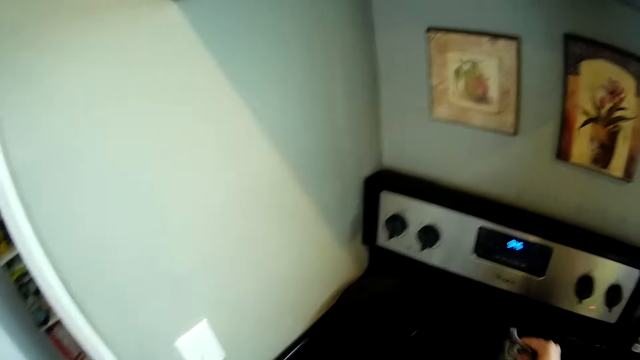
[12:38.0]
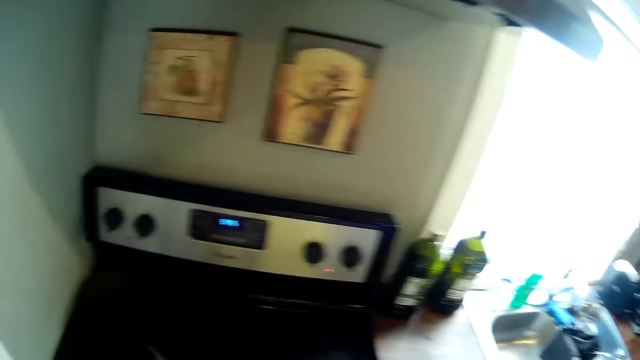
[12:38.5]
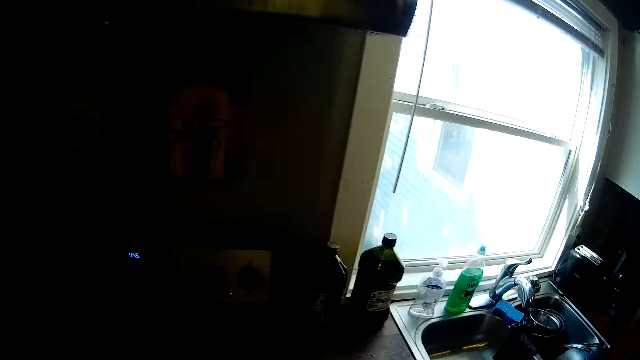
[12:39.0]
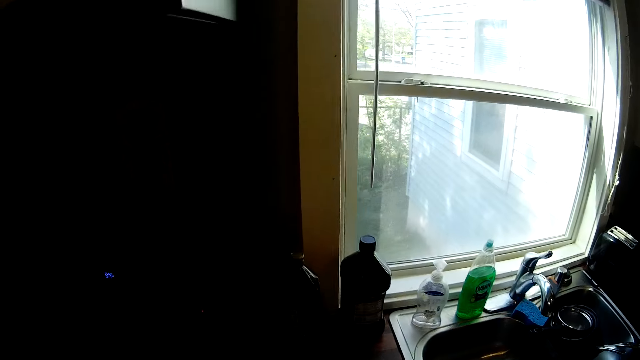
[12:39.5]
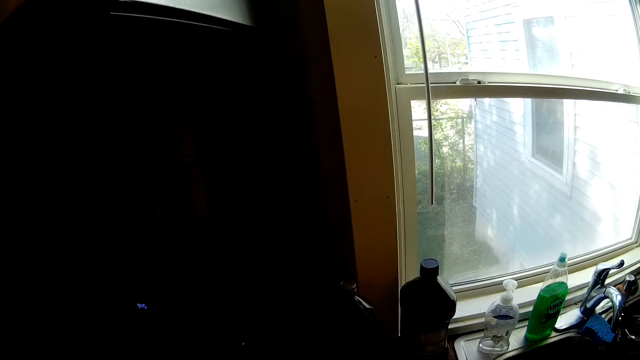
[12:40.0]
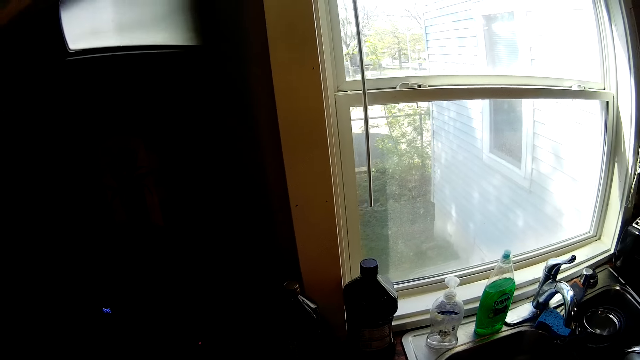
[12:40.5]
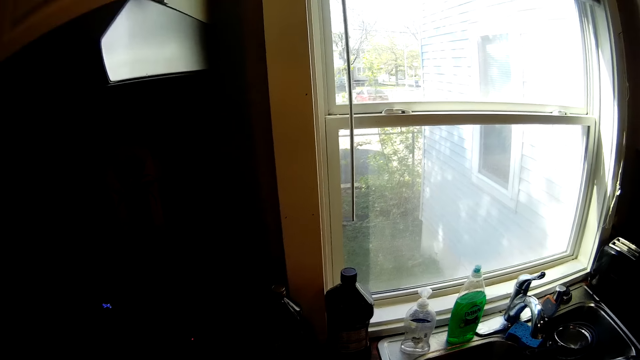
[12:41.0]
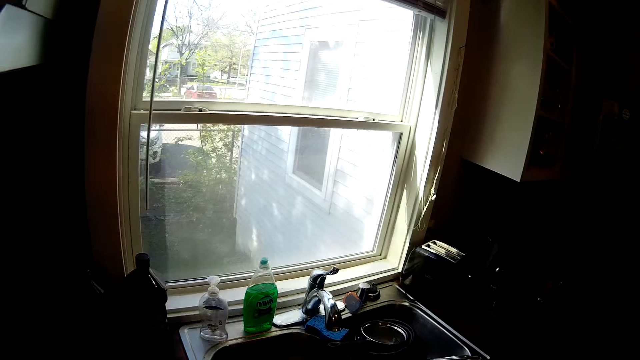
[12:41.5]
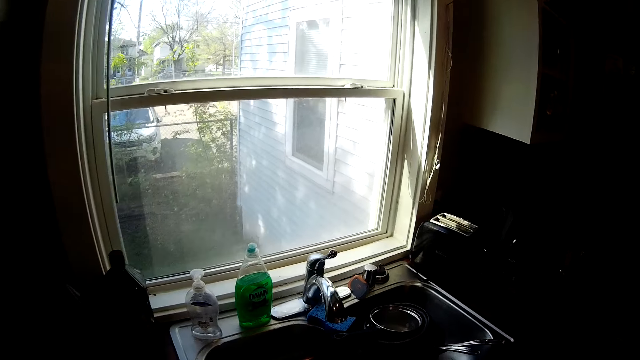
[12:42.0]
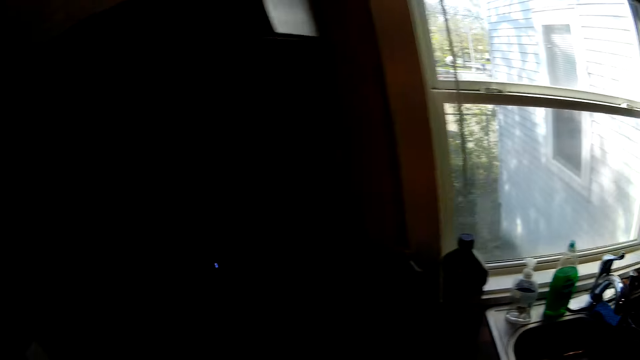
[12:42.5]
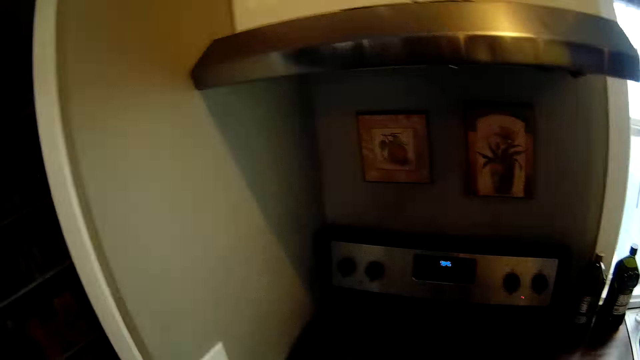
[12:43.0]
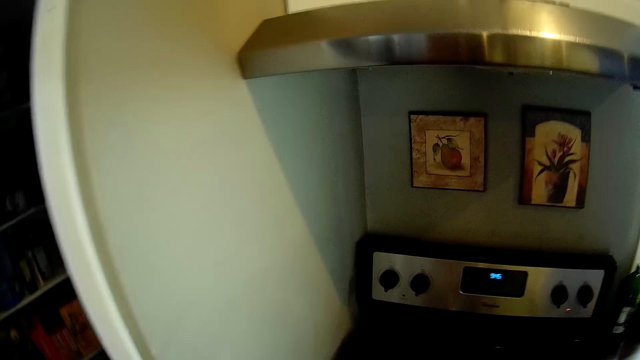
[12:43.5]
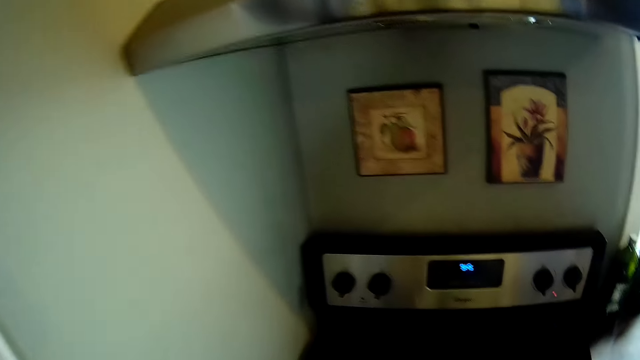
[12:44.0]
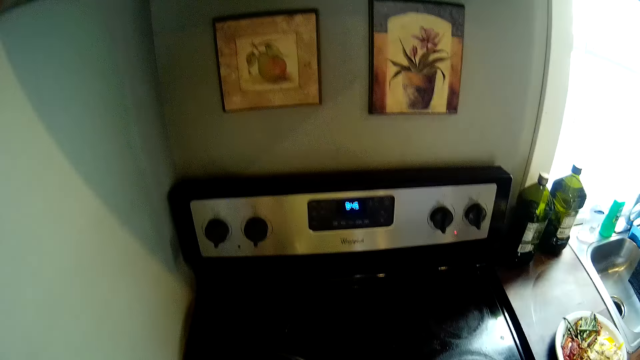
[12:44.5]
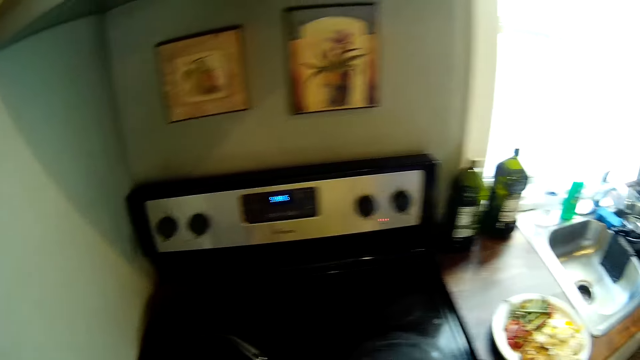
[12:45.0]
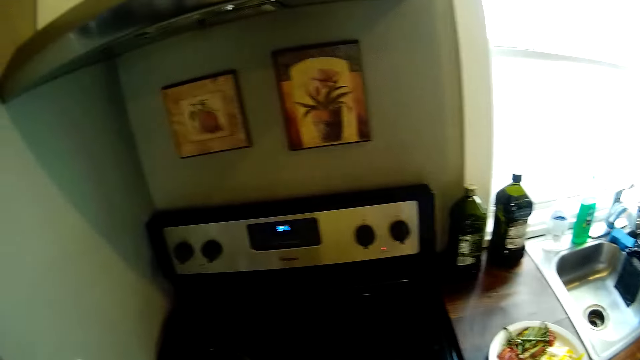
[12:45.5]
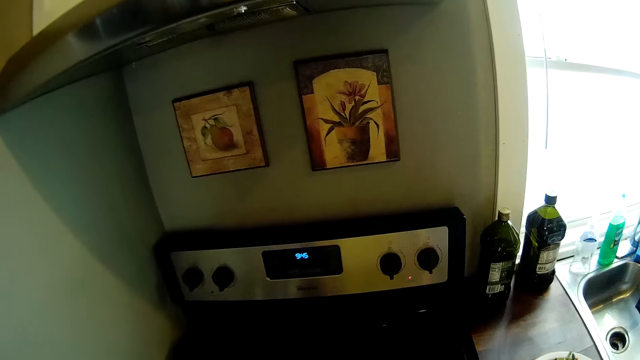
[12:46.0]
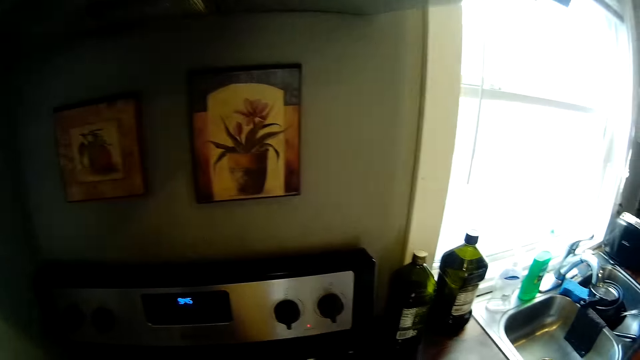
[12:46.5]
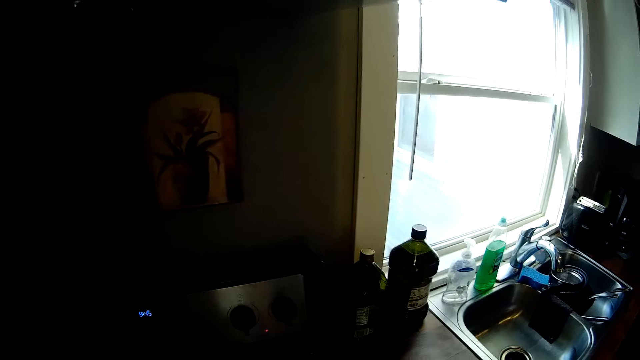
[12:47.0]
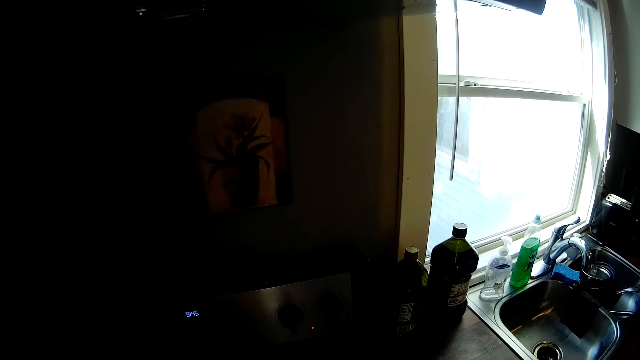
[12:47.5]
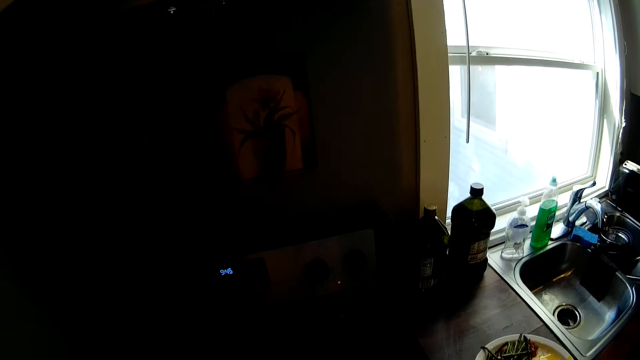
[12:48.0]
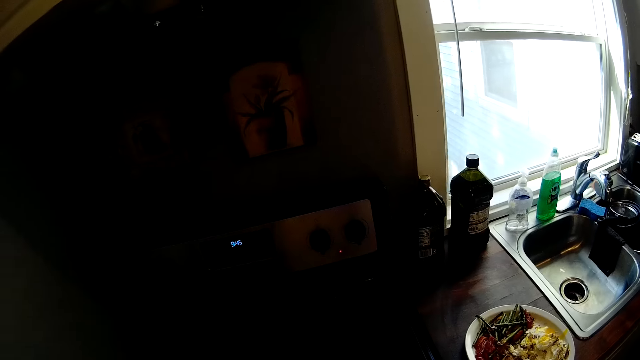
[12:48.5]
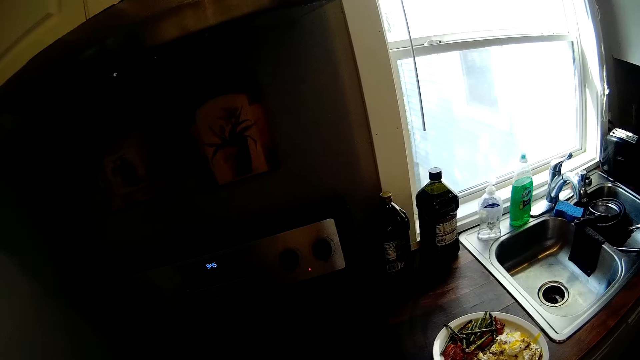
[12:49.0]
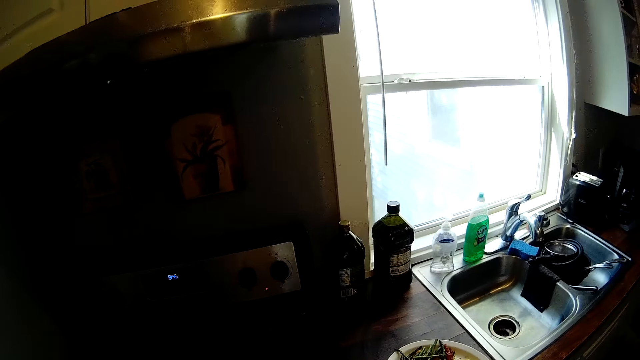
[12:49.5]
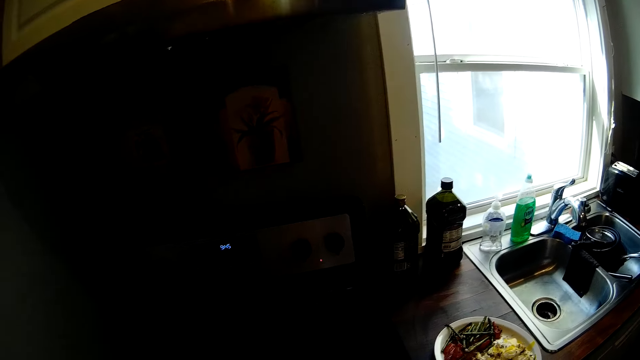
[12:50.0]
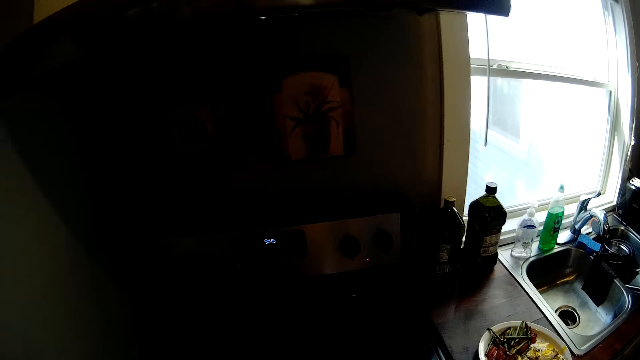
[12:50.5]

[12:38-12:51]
The camera wearer walks around a kitchen. They look around the kitchen.

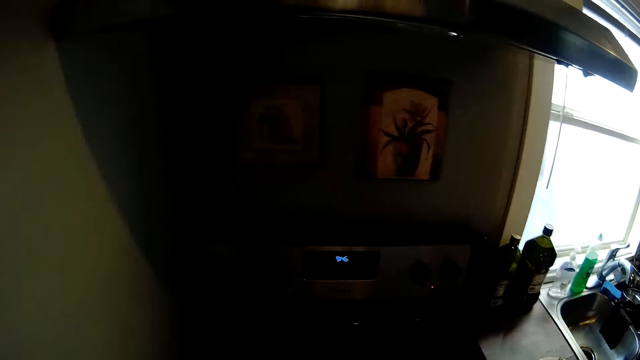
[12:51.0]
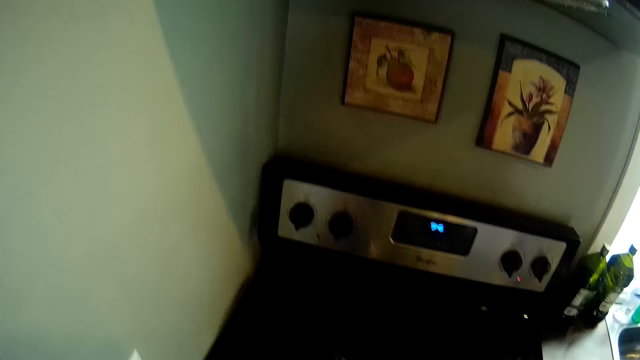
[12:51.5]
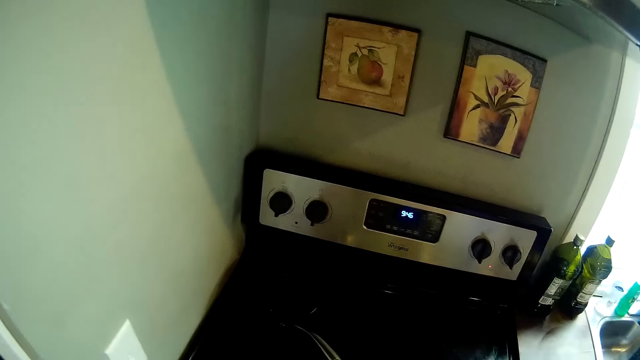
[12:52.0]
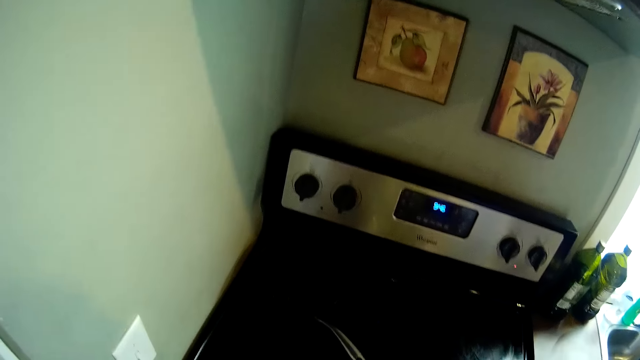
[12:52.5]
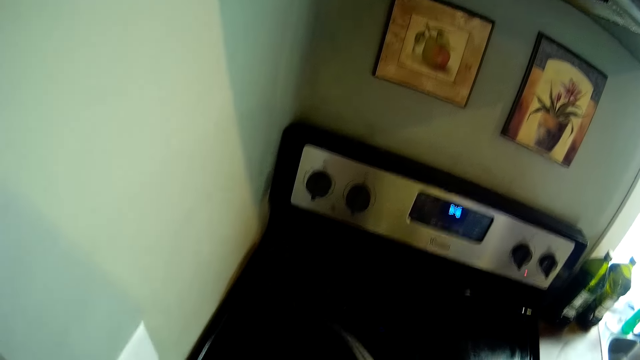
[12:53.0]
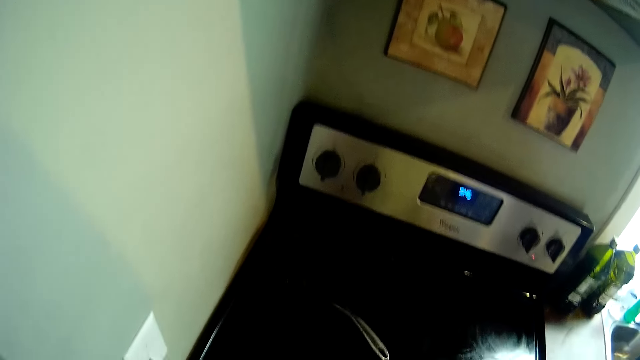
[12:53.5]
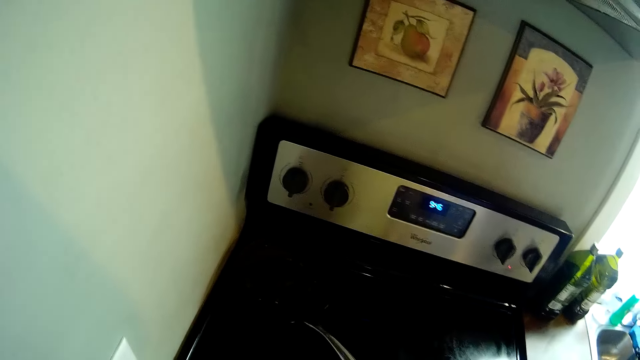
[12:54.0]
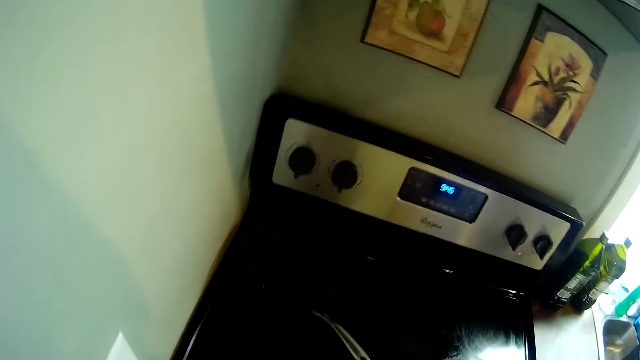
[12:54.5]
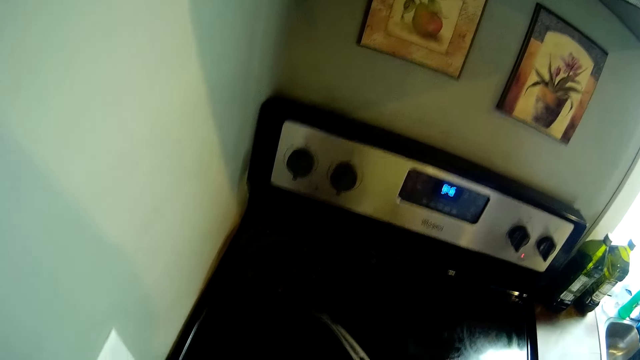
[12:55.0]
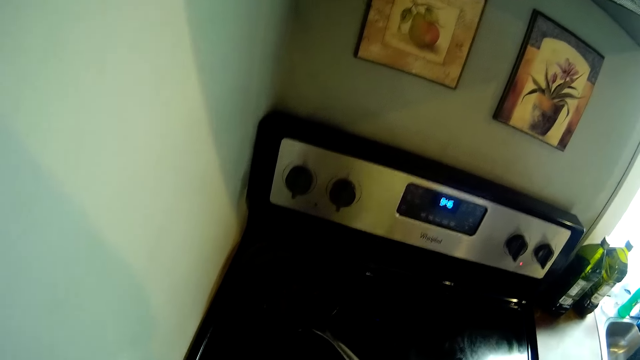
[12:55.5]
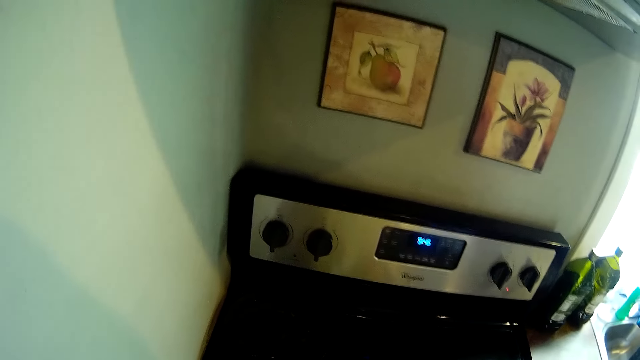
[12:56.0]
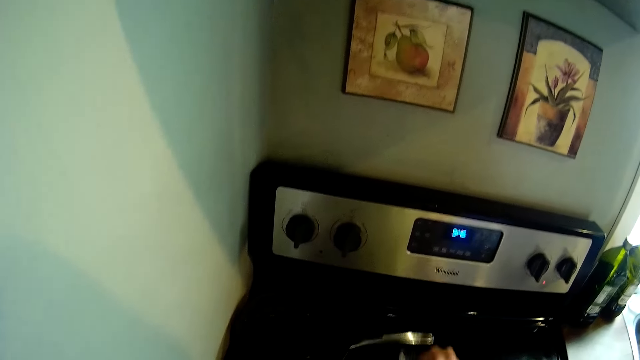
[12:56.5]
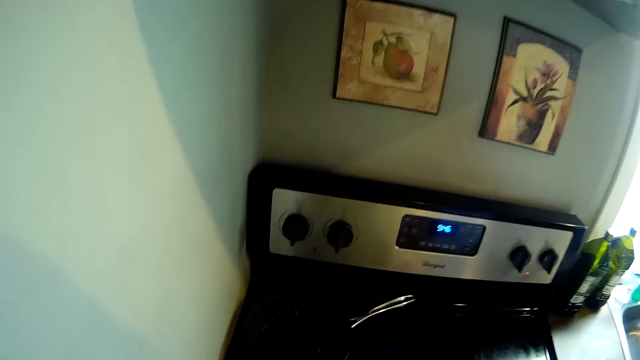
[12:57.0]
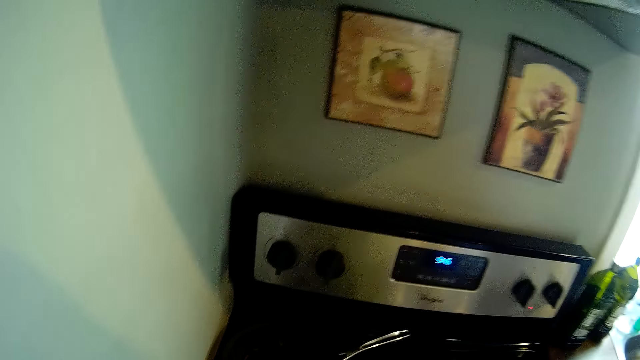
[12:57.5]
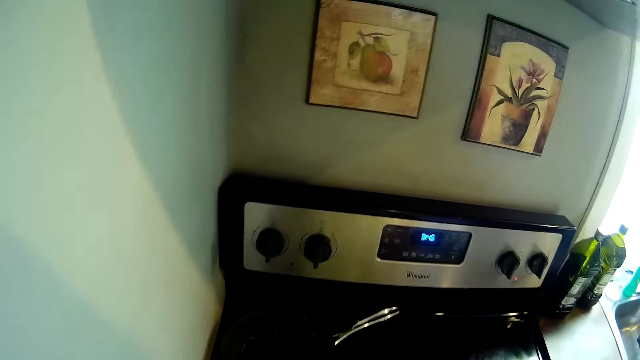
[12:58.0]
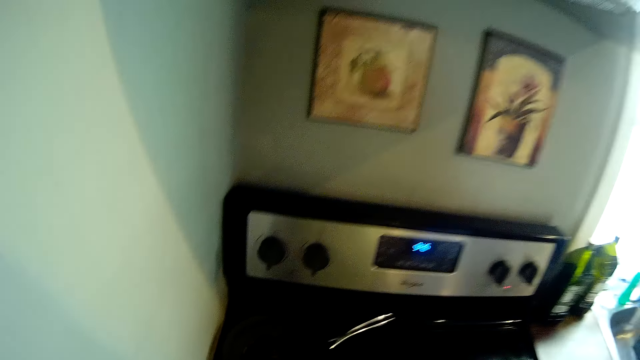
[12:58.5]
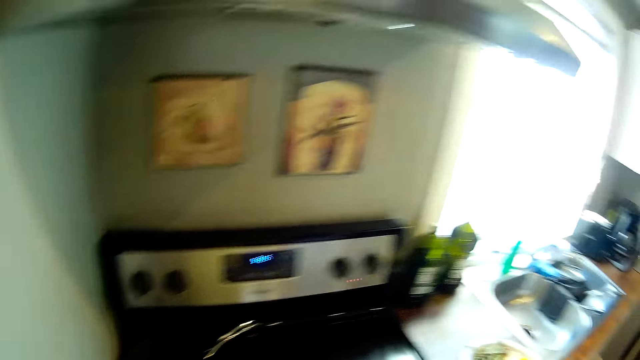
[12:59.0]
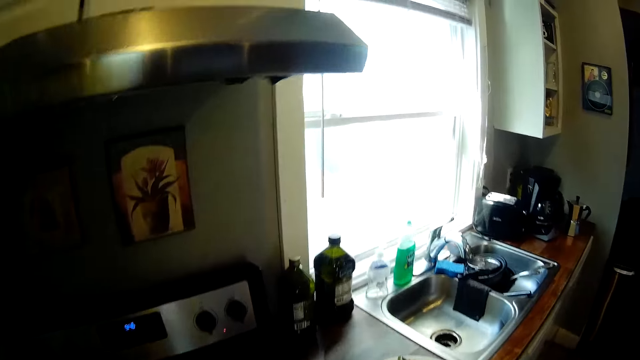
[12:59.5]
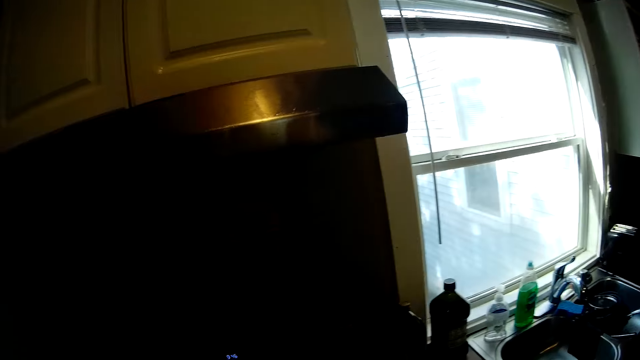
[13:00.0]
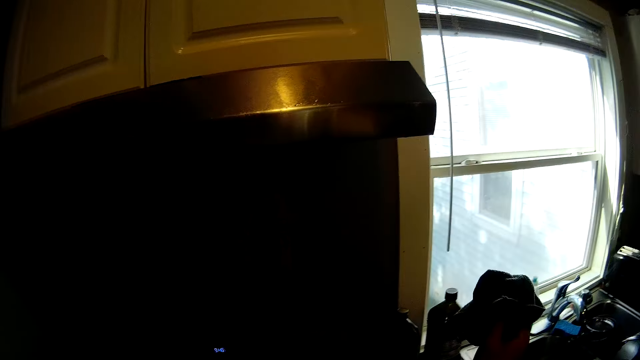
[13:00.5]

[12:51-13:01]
The camera wearer cleans the gas cooker with the napkin. They walk around a kitchen.
